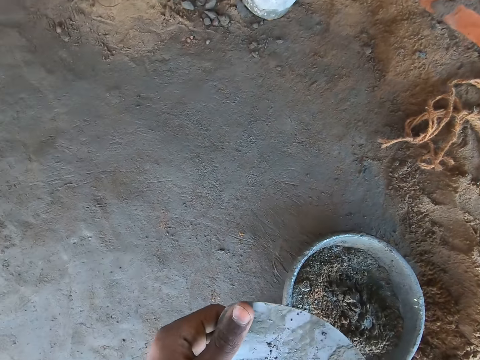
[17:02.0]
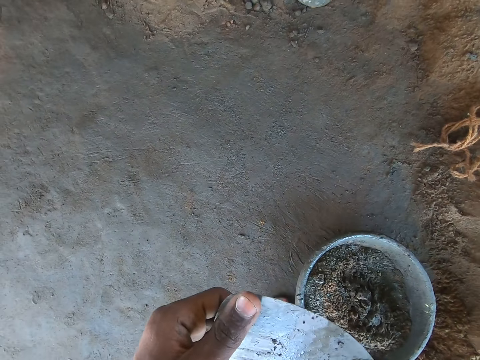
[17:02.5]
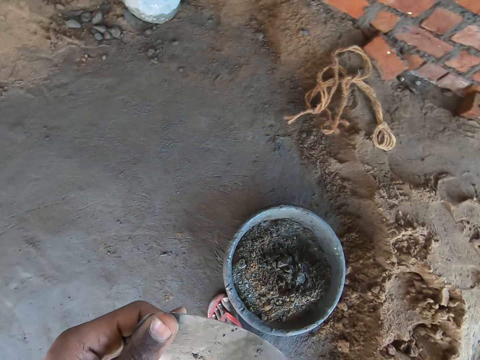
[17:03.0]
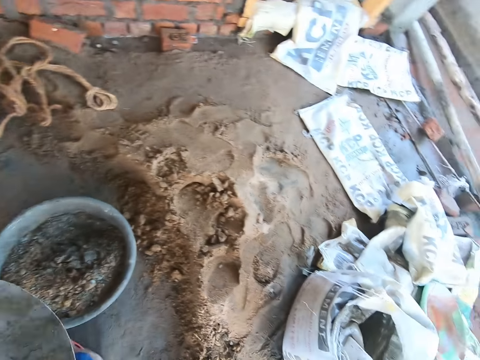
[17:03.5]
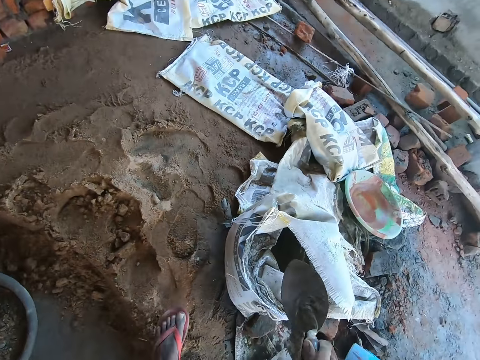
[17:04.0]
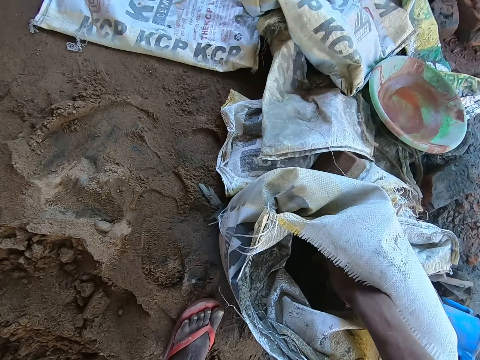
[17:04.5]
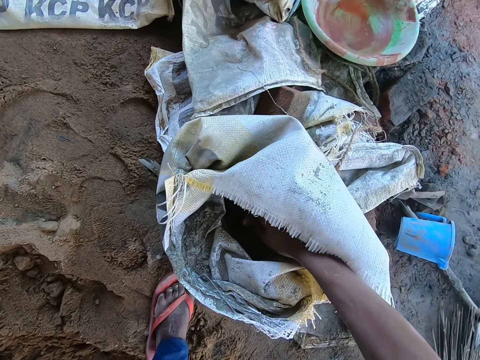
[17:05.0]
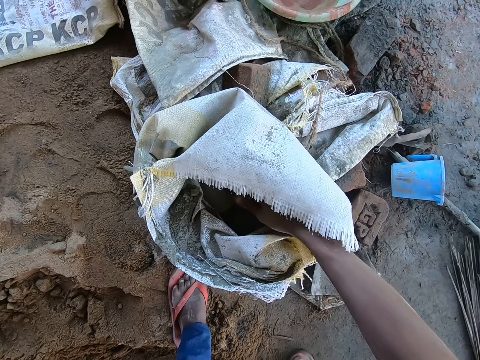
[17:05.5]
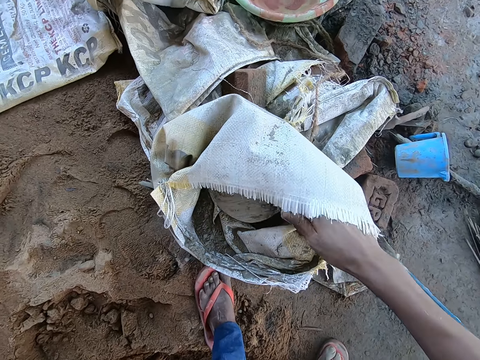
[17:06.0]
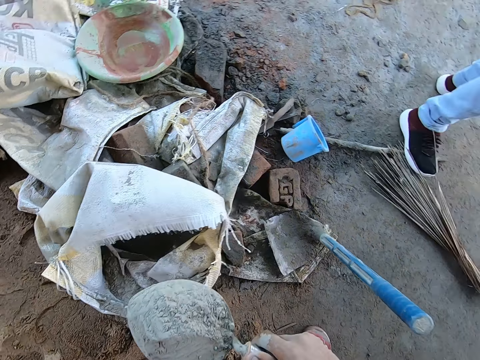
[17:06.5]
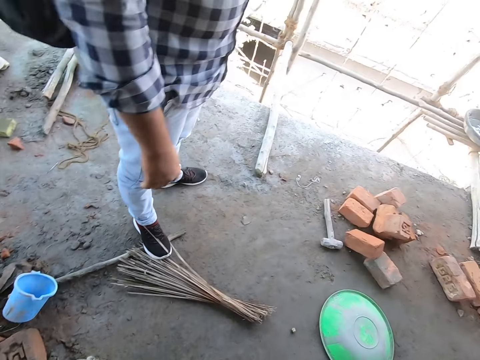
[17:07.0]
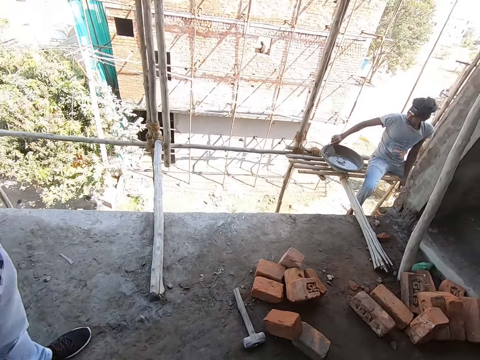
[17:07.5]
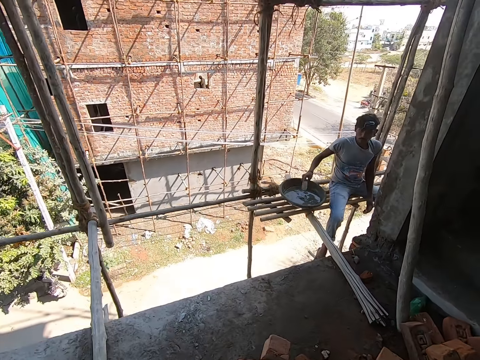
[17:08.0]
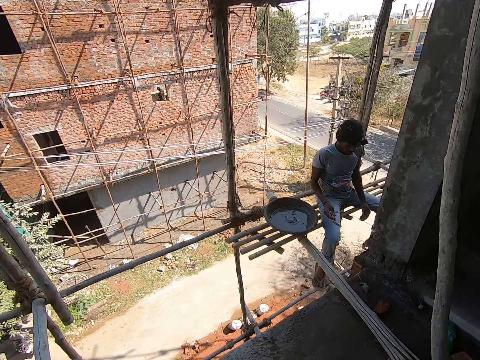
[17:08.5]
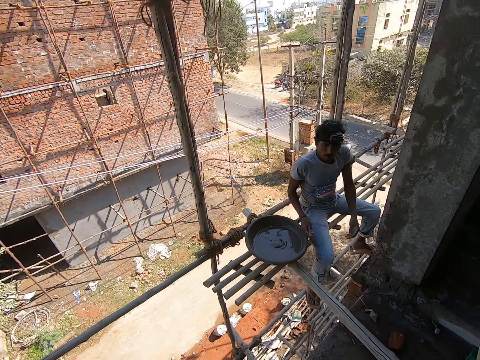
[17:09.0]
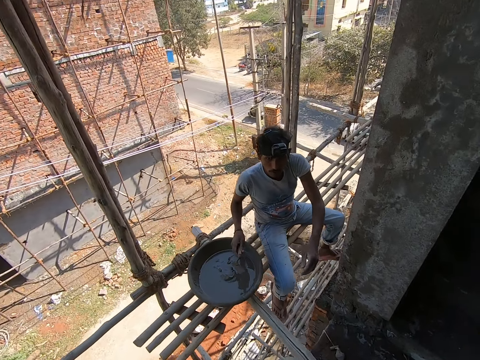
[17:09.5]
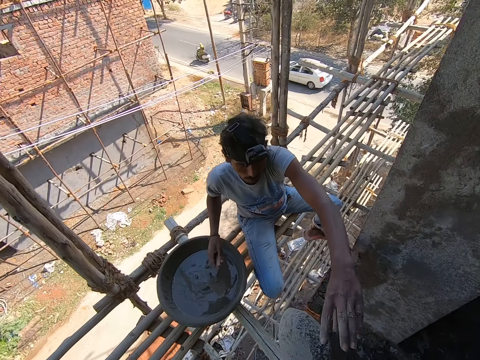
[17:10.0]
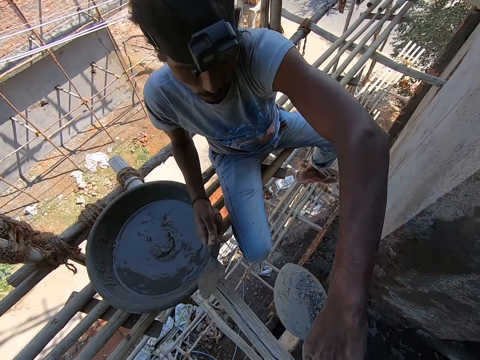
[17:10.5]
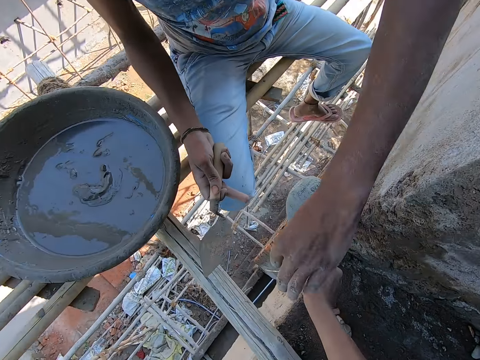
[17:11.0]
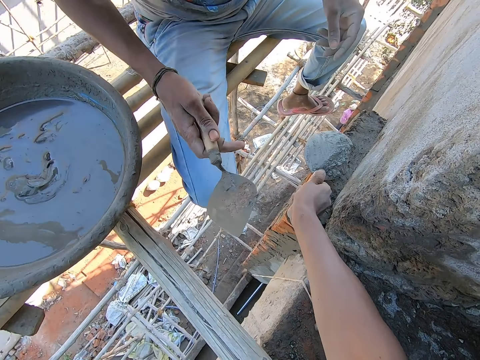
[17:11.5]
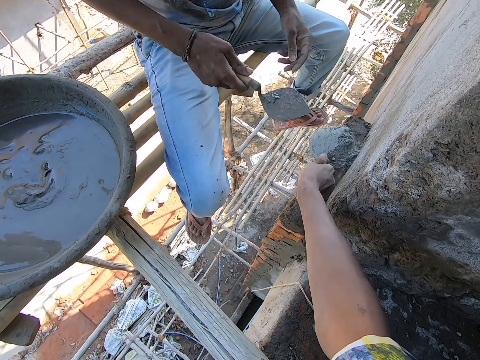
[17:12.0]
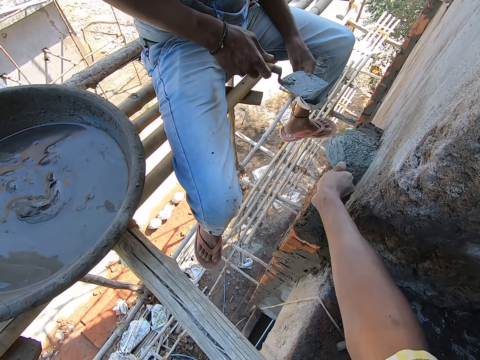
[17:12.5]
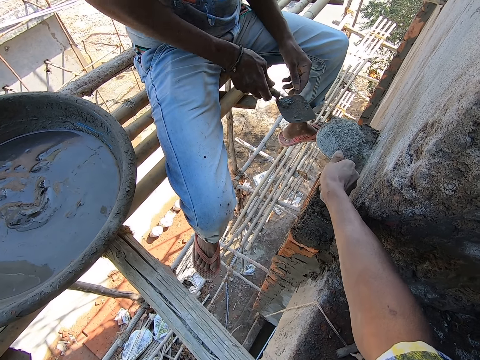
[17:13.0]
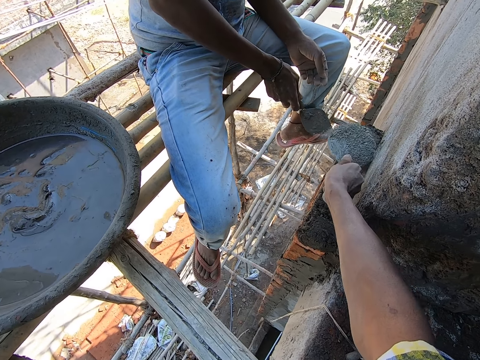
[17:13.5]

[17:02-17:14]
The camera wearer straightens the brick trowel with his right hand. He touches the trowel. He takes from the bag of cement with the brick trowel in his right hand. A man stands. The man stretches his left hand towards the camera wearer. The man touches the brick trowel in the camera wearer's hand with his left hand. The camera wearer pours cement on blocks. He spreads the cement on the brick with the brick trowel in his right hand.

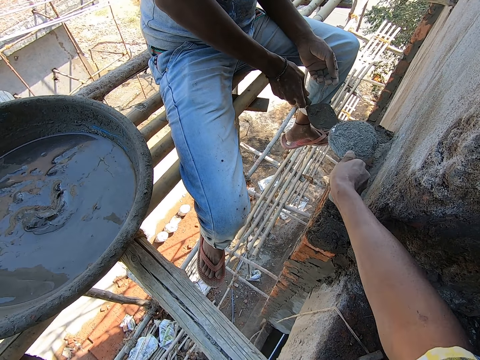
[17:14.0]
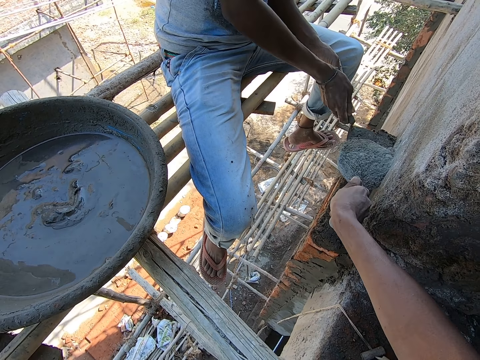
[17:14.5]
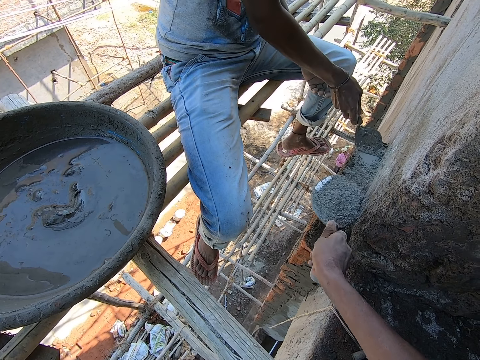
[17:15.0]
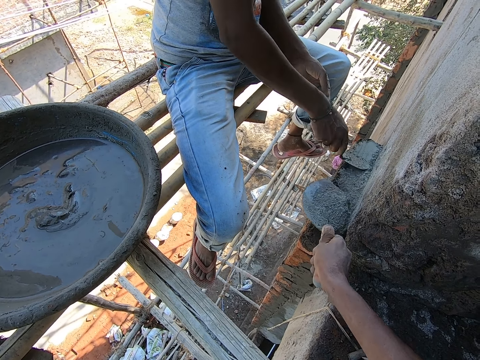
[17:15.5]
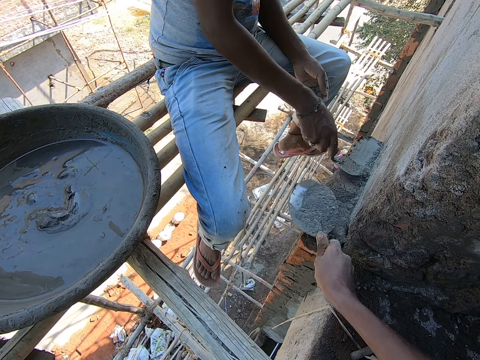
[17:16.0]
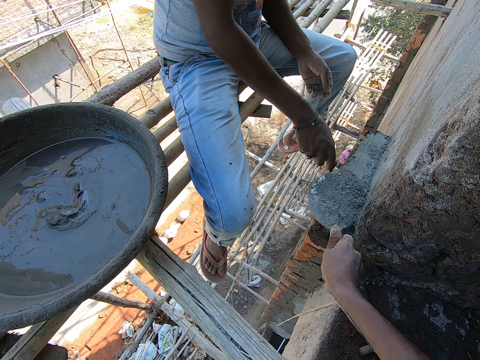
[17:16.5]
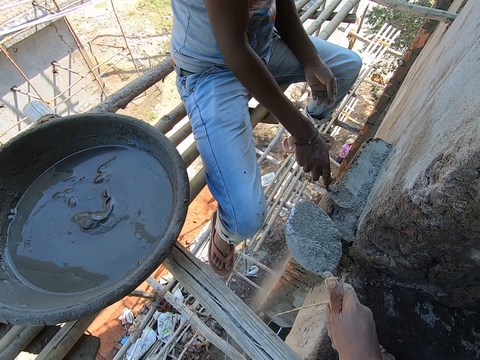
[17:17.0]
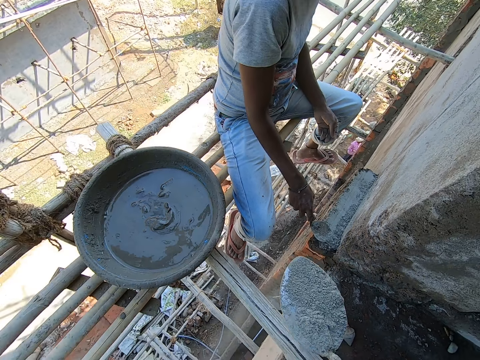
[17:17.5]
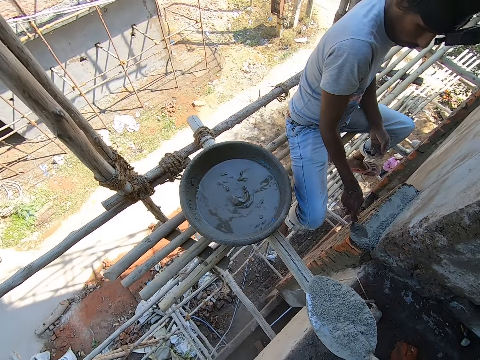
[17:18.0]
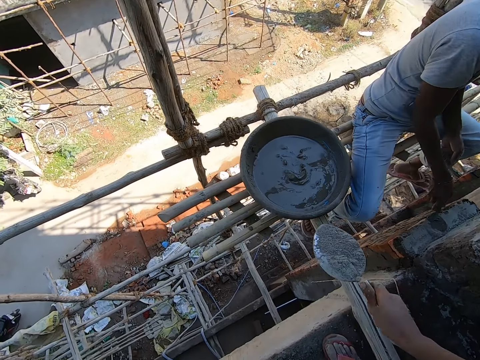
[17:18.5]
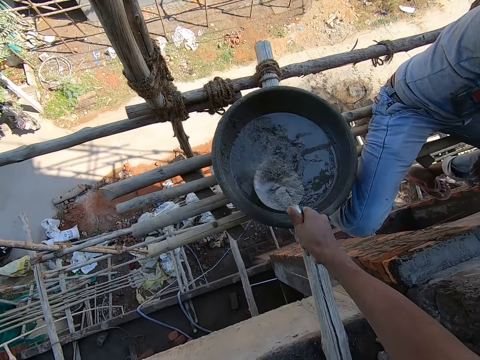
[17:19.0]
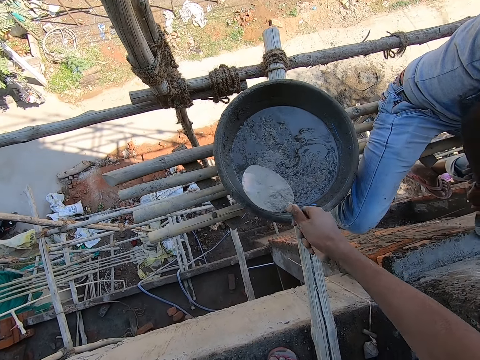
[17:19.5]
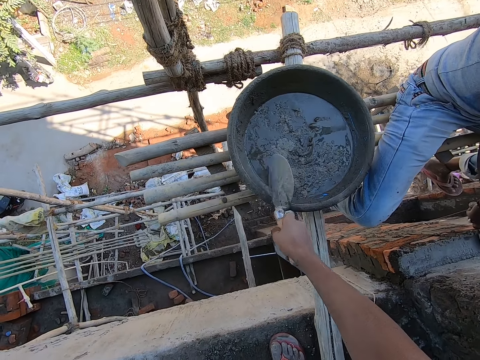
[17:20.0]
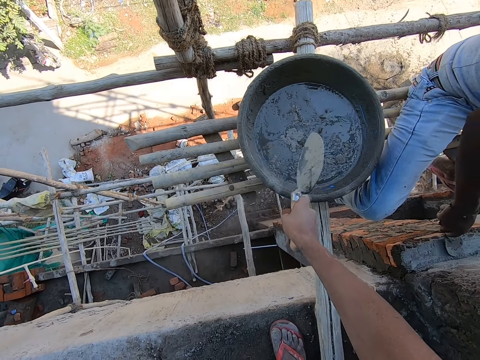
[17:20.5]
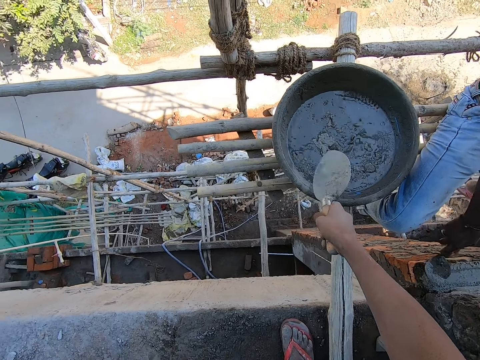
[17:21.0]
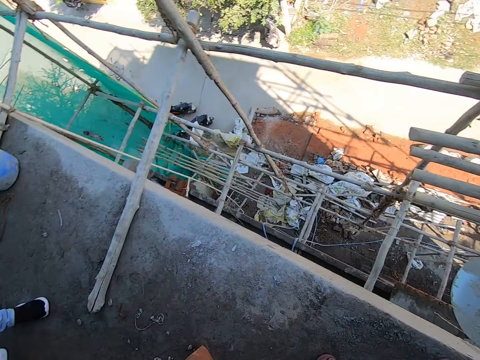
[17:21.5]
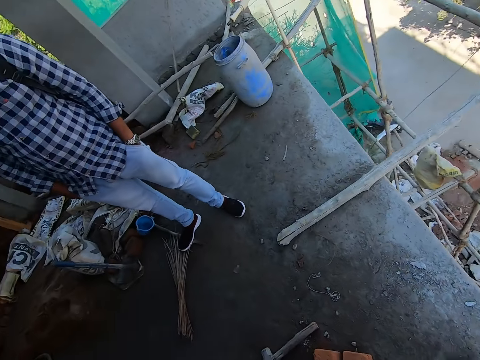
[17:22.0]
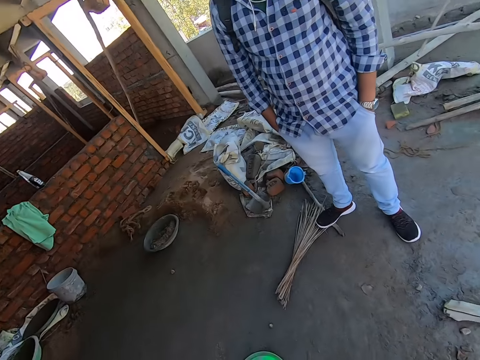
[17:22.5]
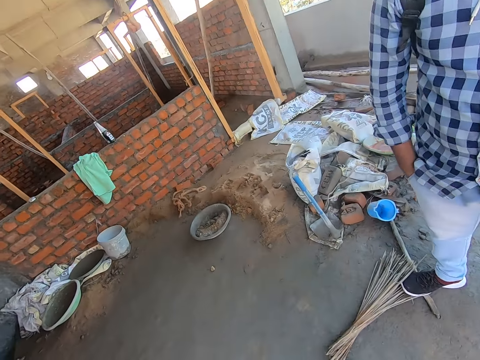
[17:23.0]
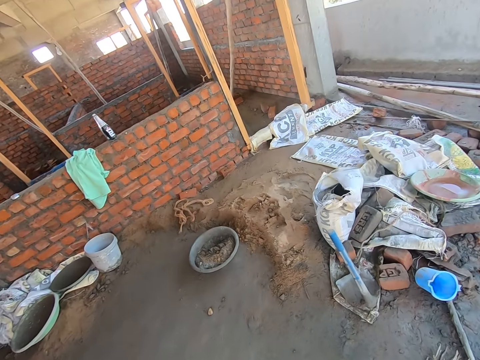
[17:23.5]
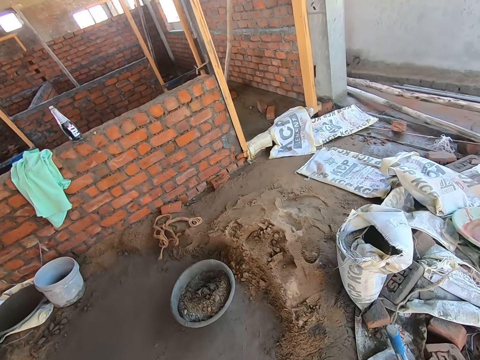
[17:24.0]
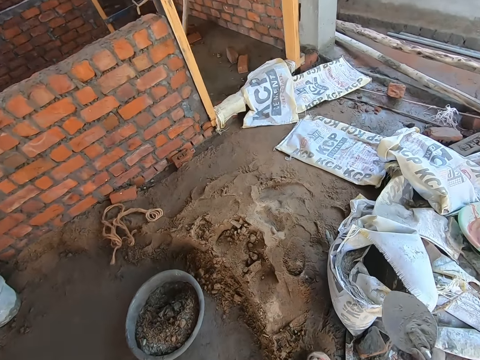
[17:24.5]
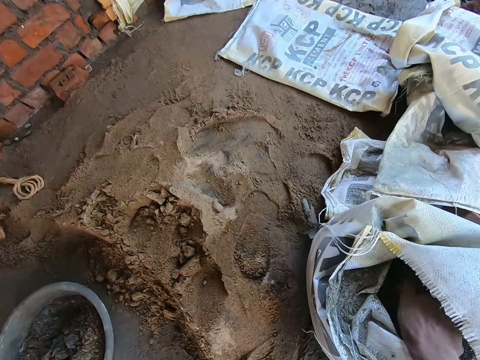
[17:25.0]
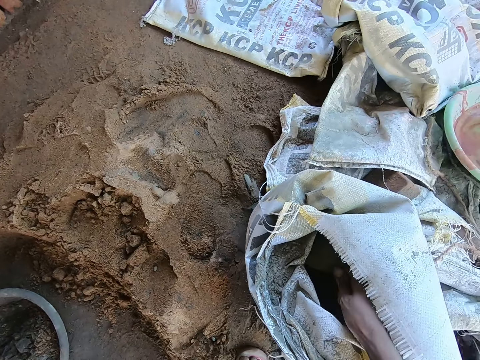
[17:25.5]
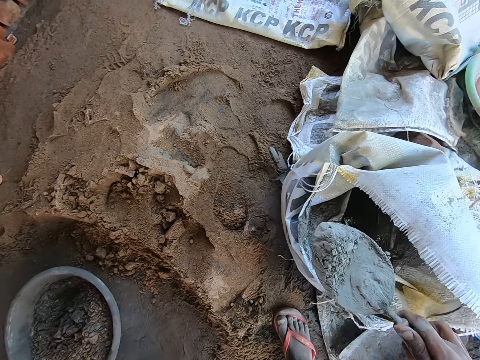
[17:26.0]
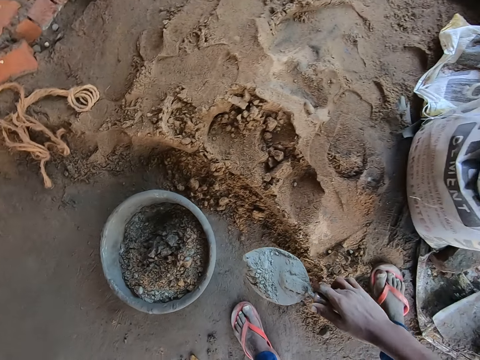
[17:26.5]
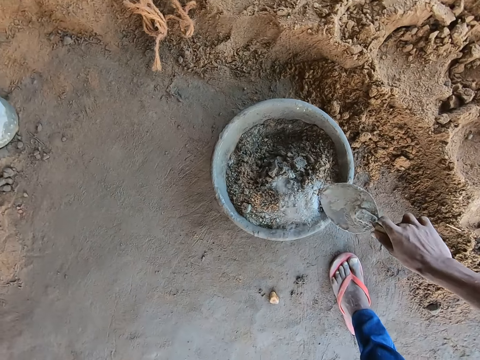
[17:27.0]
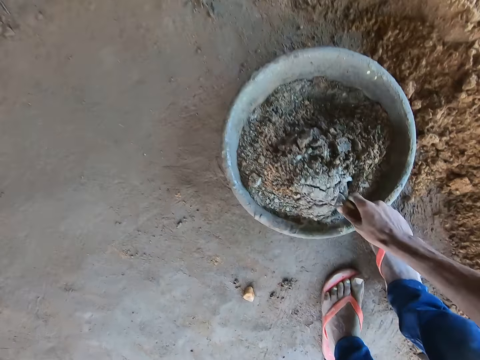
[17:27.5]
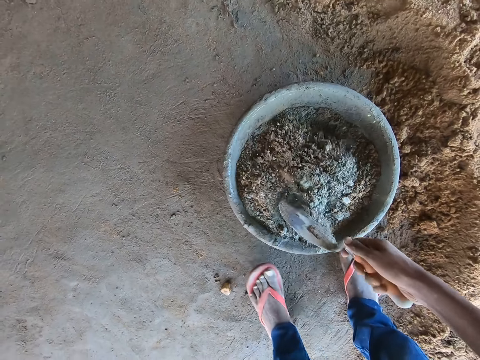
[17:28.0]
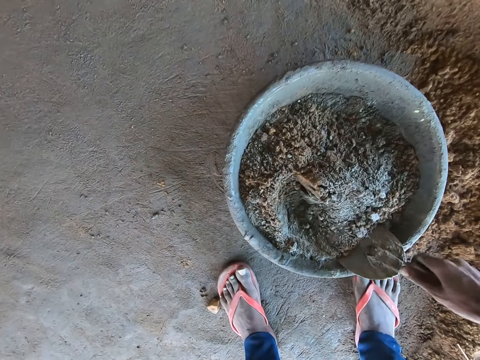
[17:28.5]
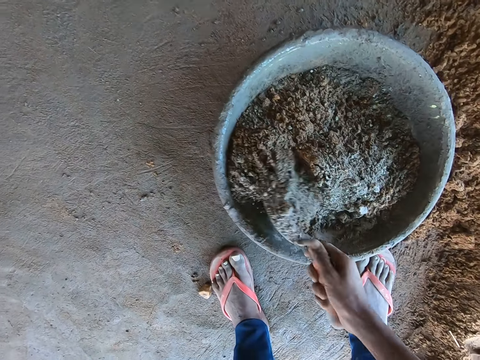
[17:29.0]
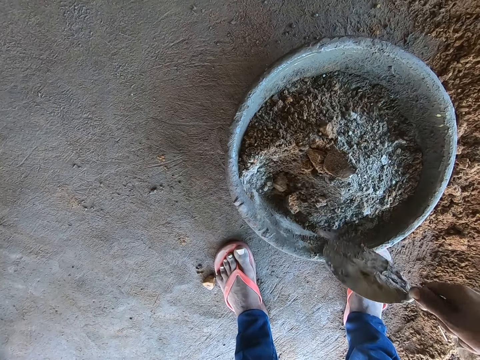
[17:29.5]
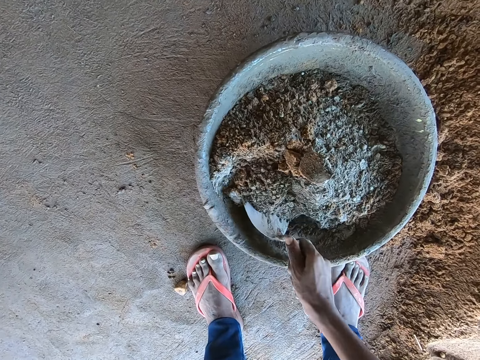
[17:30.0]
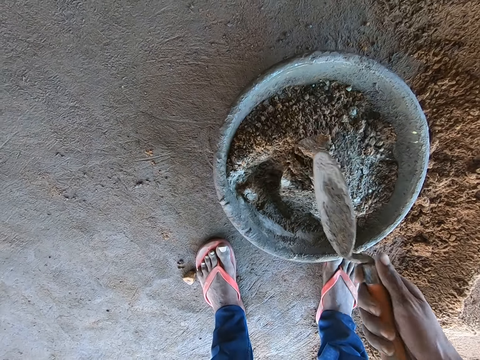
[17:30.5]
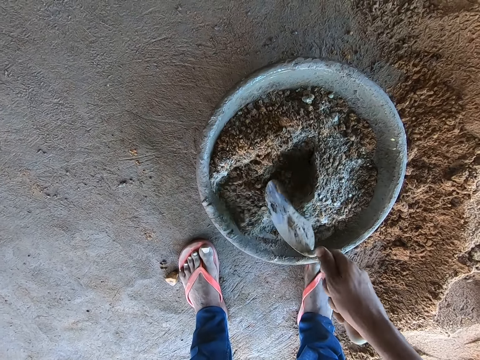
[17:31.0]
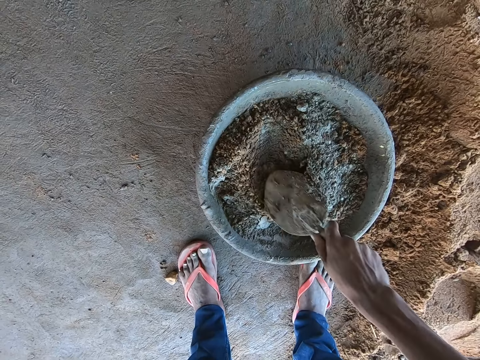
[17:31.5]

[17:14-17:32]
The man smoothens the cement on the brick with the brick trowel in his right hand. The camera wearer pours the cement in the mortar in a head pan with the brick trowel in his right hand. He hits the brick trowel on the head pan with his right hand. Another man stands. The camera wearer takes from the bag of cement with a brick trowel in his right hand. He pours the cement into the head pan with the brick trowel in his right hand. He mixes the mortar in the head pan with his right hand.
